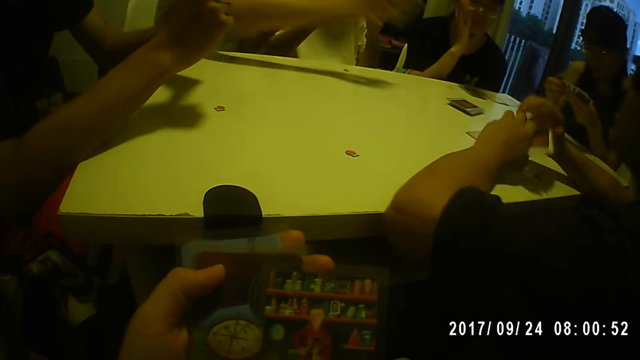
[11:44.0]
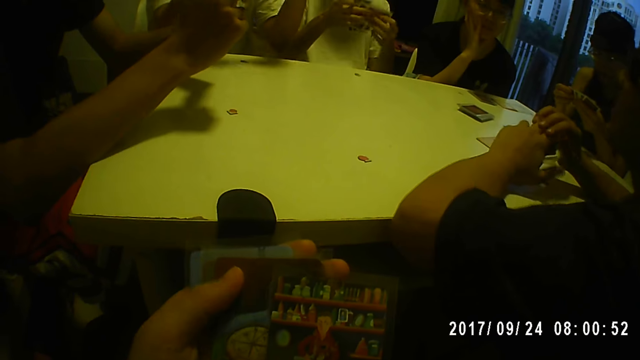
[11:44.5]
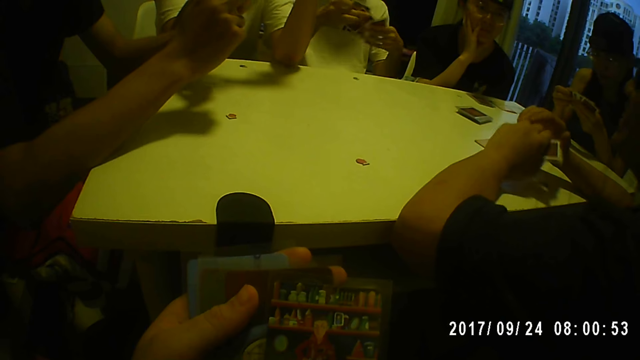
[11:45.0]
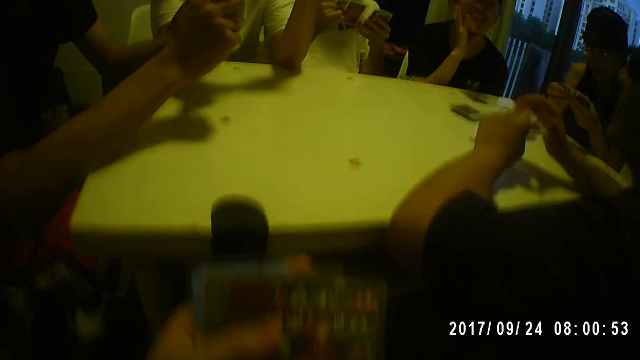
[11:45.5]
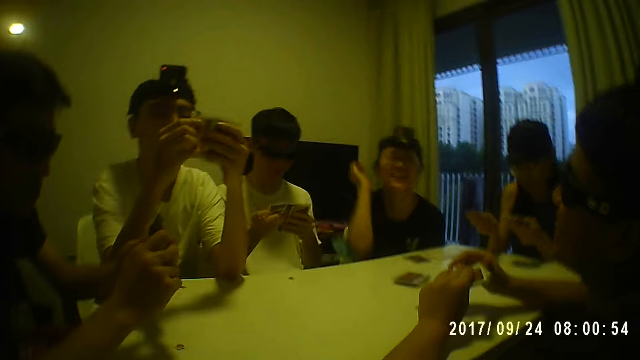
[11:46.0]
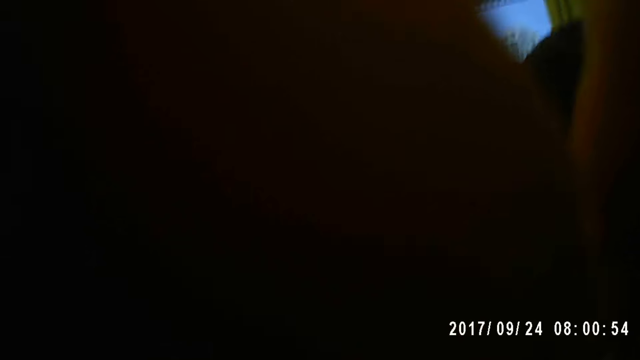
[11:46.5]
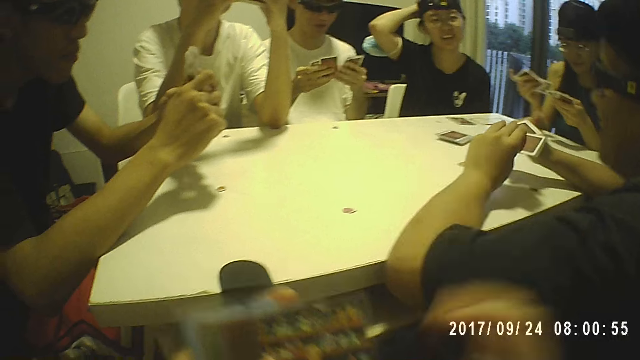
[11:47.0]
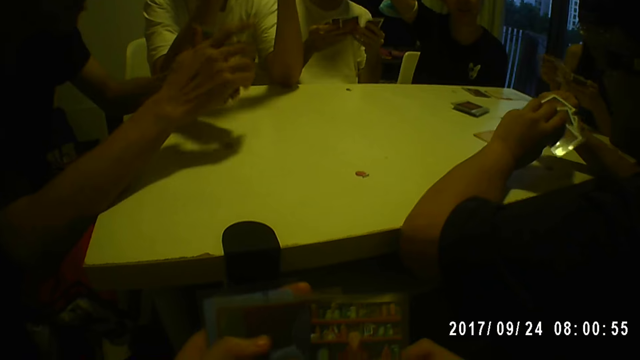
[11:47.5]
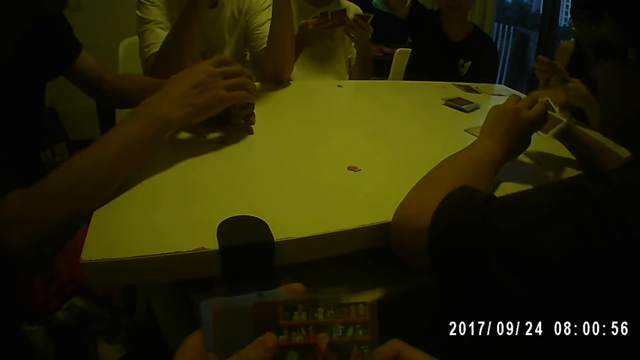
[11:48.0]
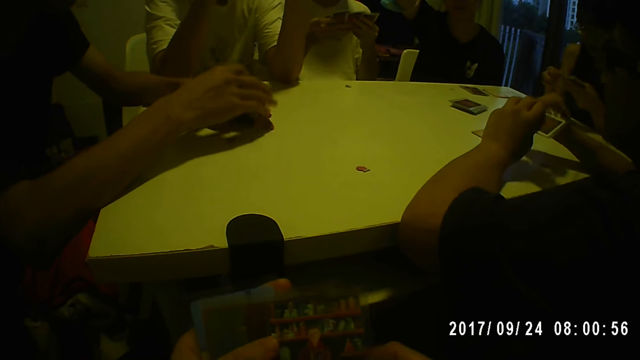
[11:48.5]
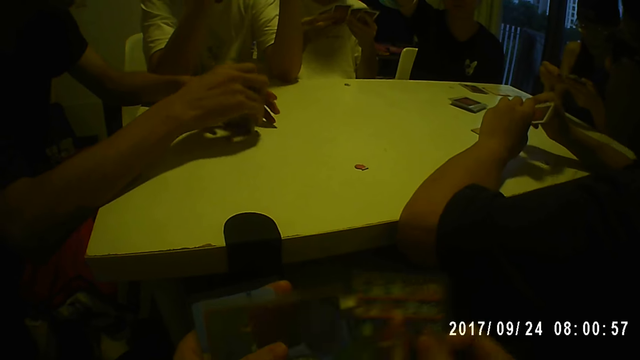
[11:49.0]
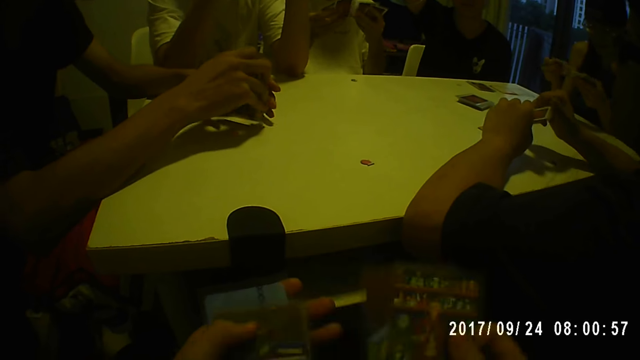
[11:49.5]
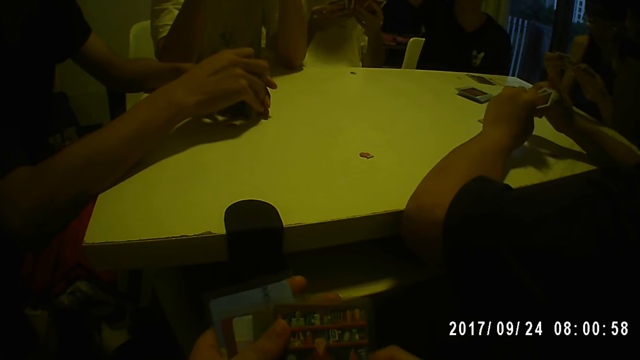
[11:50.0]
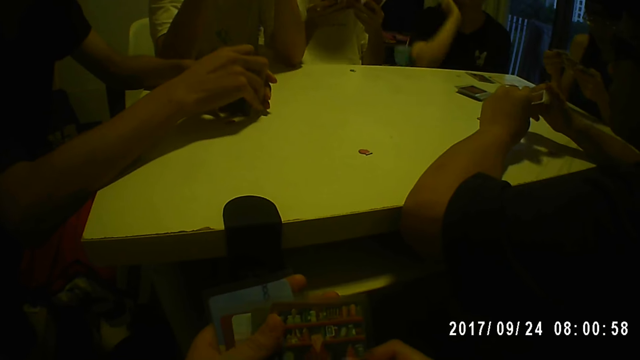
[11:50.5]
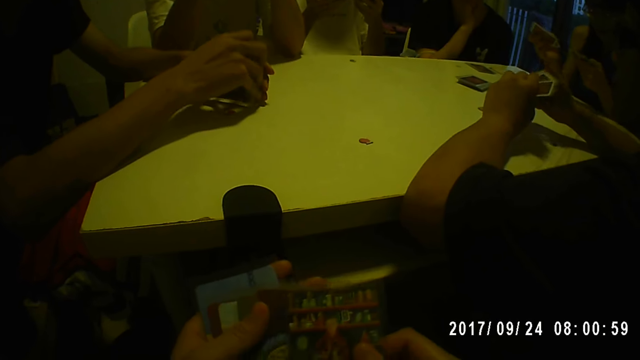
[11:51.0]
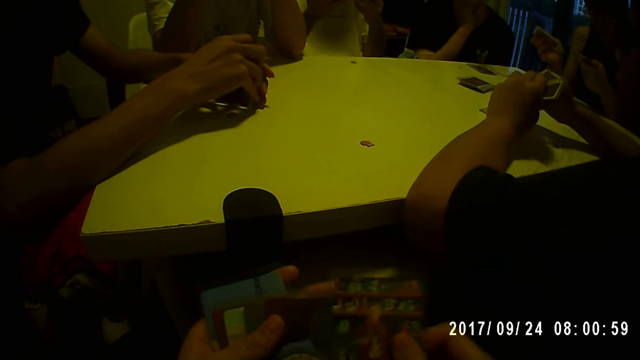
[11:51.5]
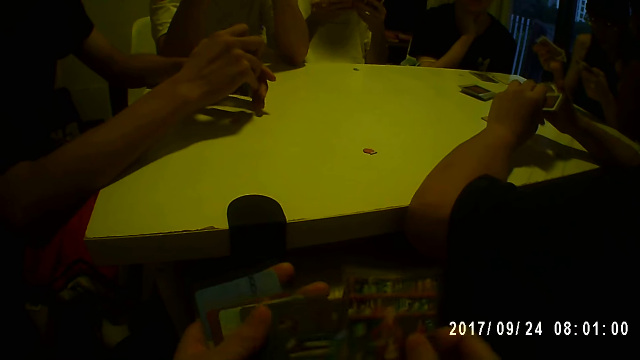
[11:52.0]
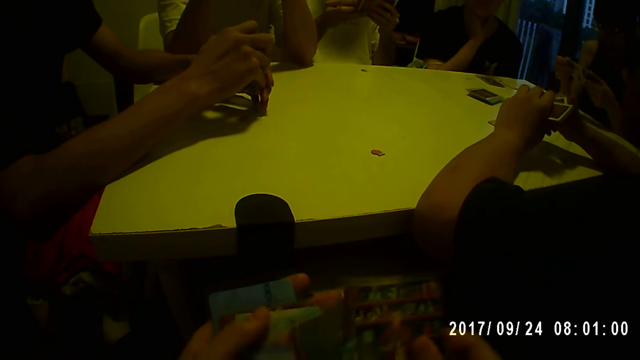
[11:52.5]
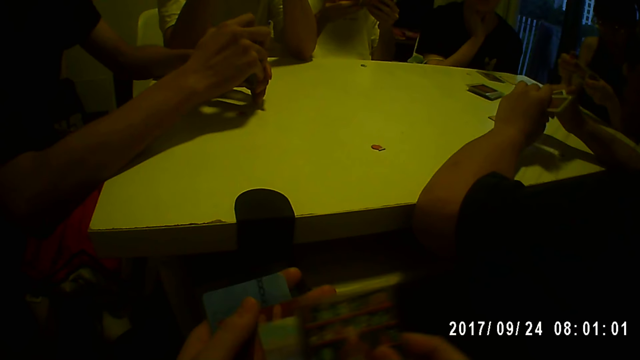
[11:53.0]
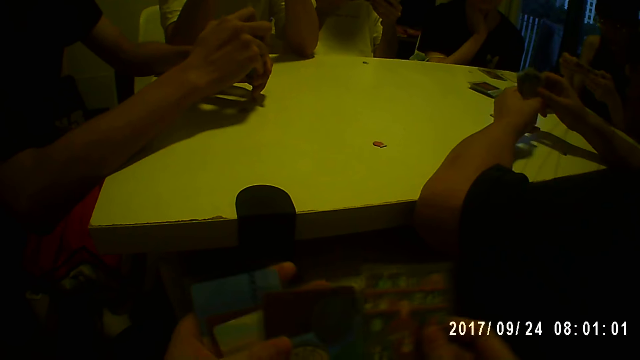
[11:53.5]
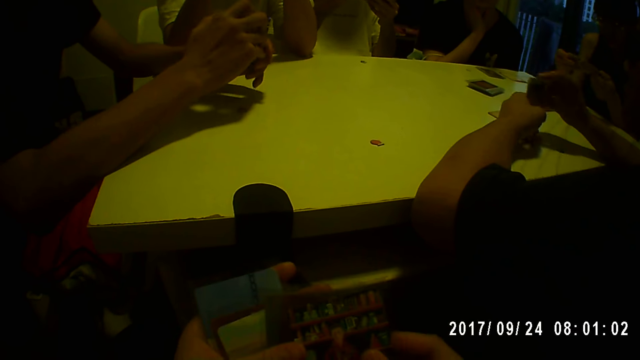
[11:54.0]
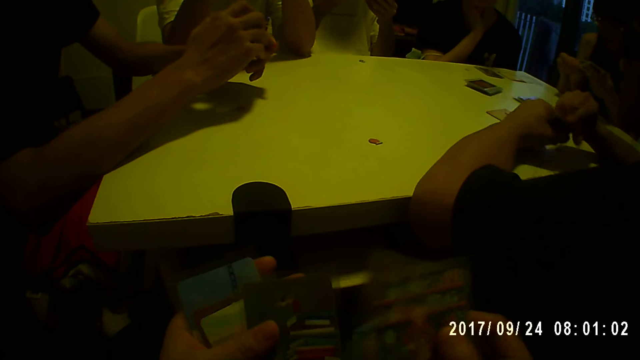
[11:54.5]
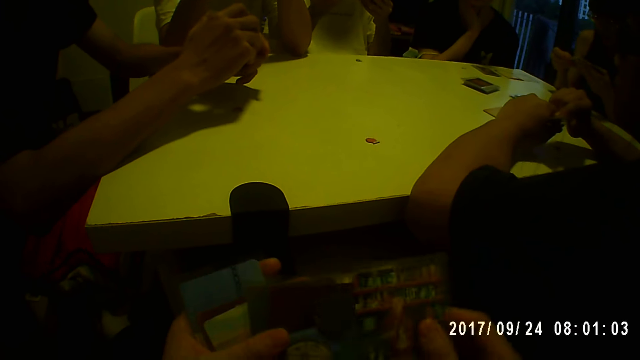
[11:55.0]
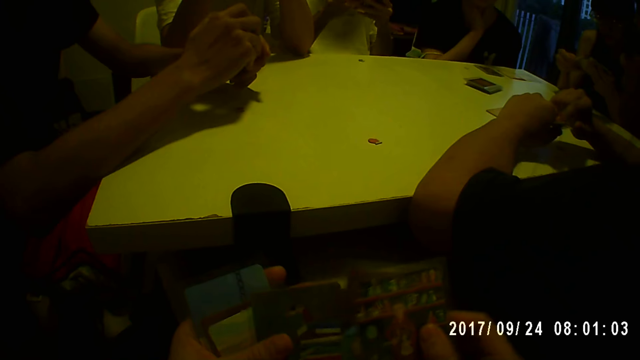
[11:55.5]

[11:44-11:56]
The camera wearer holds the card with her right hand. She checks the card. A woman sorts the cards with both hands. The camera wearer touches a camera on her head with her right hand. She looks around. Another woman touches her head with her right hand. The camera wearer sorts the cards with both hands. She checks the cards. A man hits the cards on the table with both hands. The other woman rests her chin on her right palm.

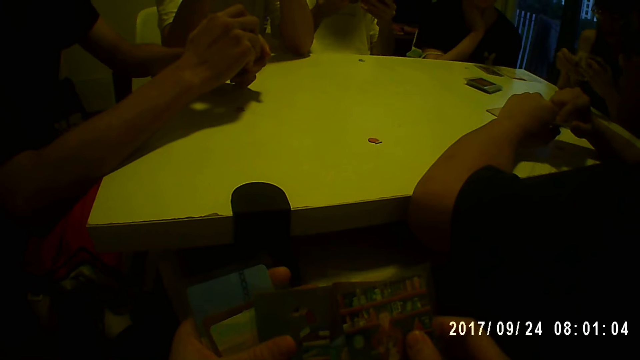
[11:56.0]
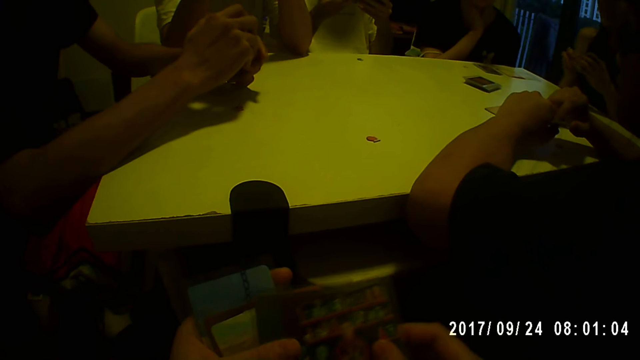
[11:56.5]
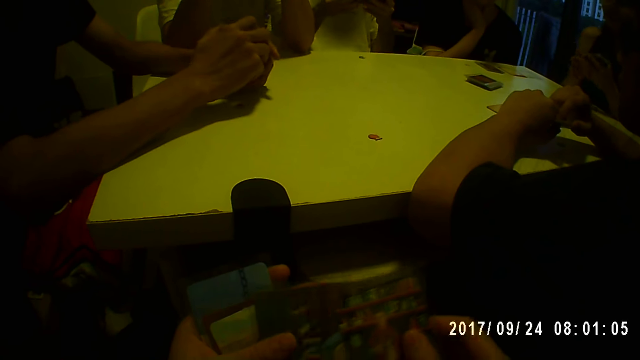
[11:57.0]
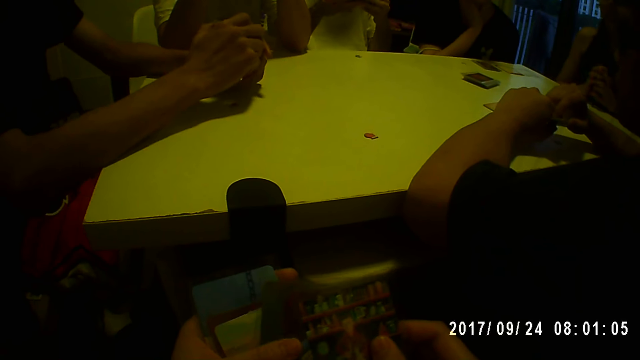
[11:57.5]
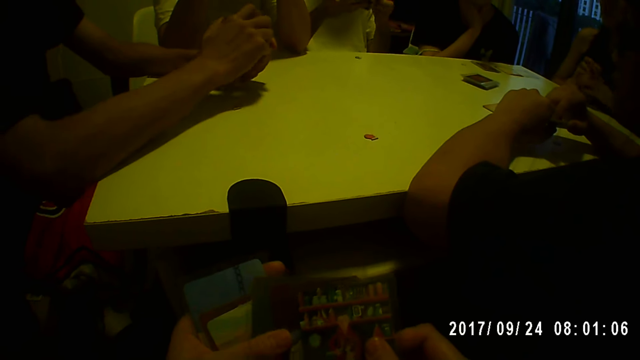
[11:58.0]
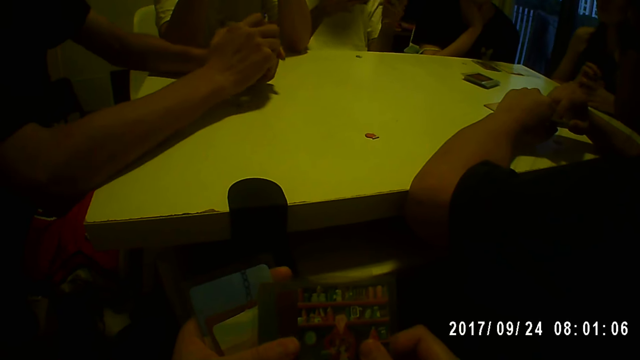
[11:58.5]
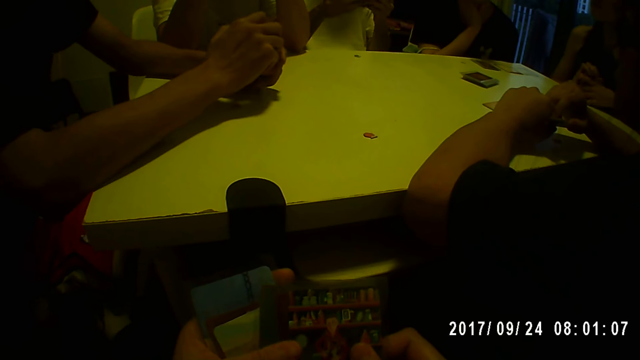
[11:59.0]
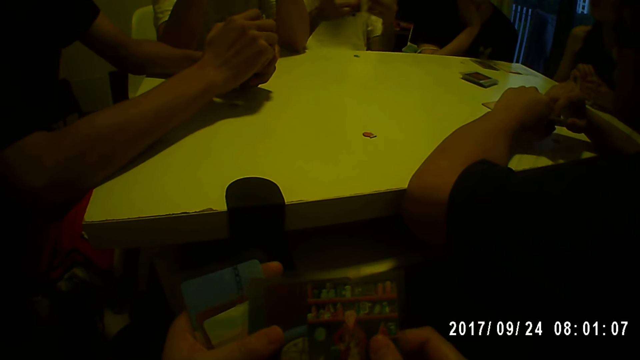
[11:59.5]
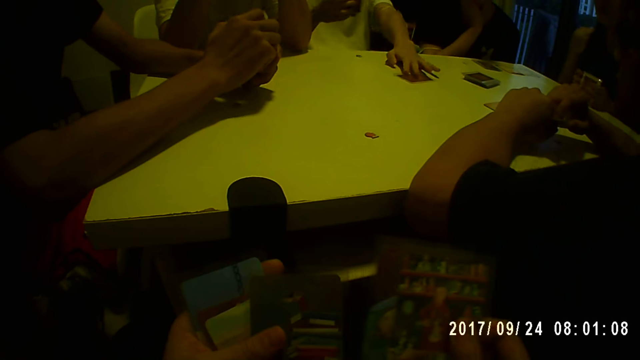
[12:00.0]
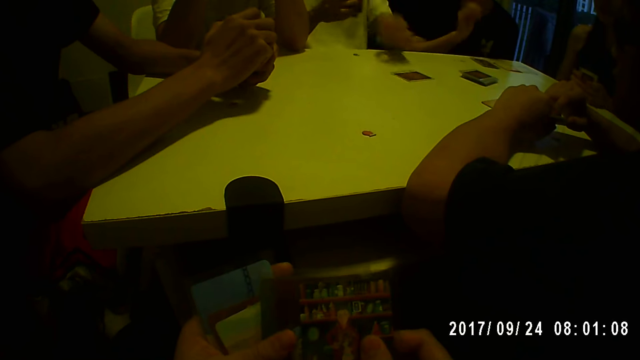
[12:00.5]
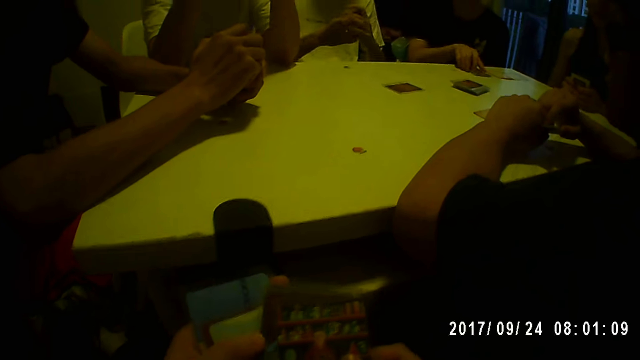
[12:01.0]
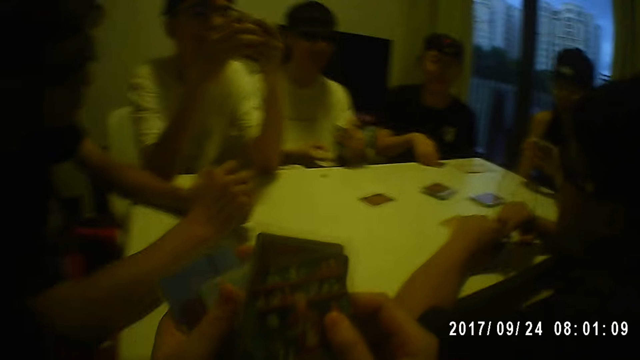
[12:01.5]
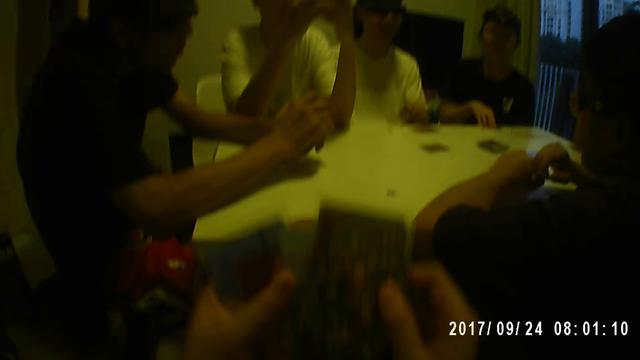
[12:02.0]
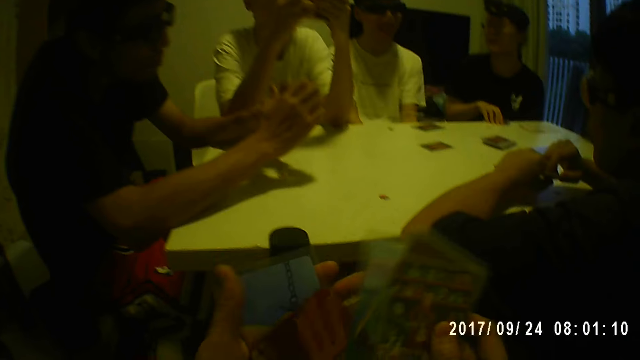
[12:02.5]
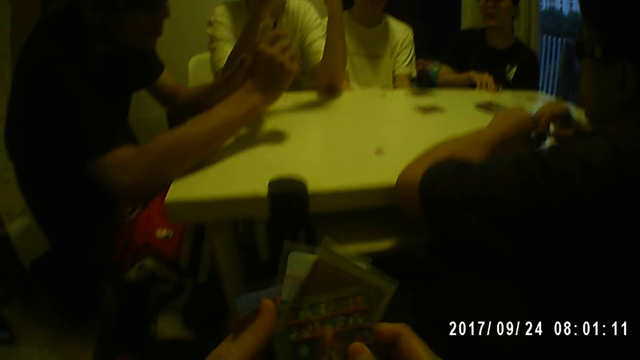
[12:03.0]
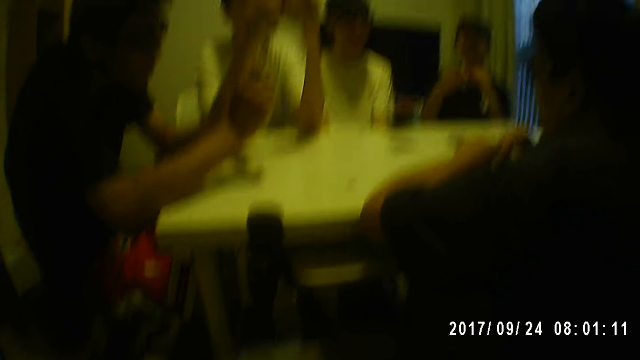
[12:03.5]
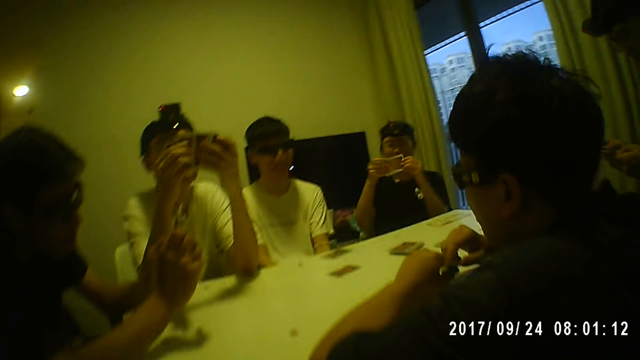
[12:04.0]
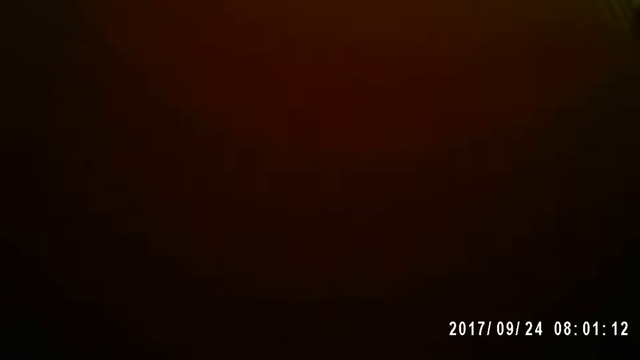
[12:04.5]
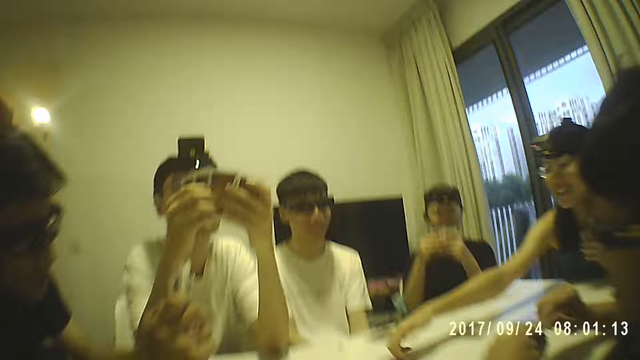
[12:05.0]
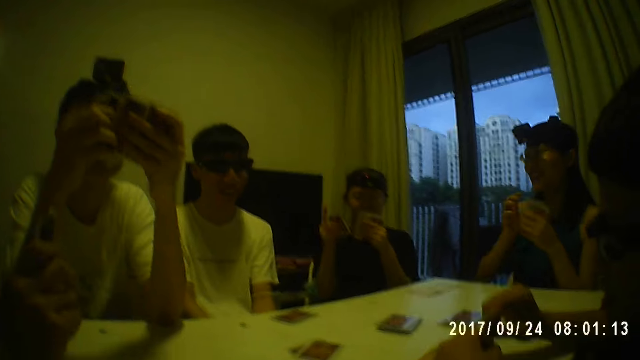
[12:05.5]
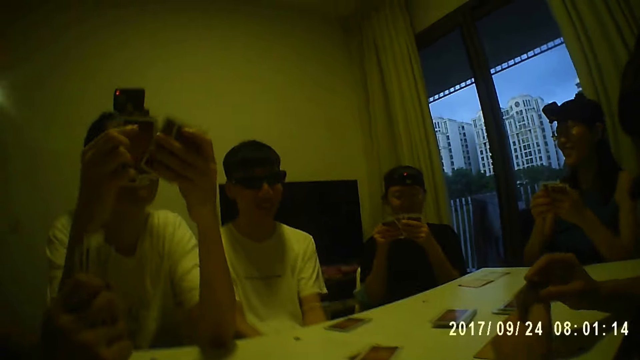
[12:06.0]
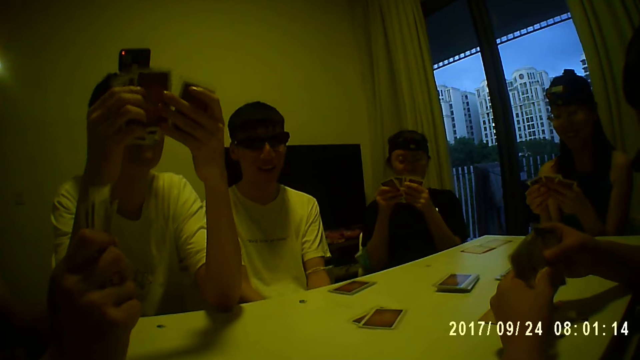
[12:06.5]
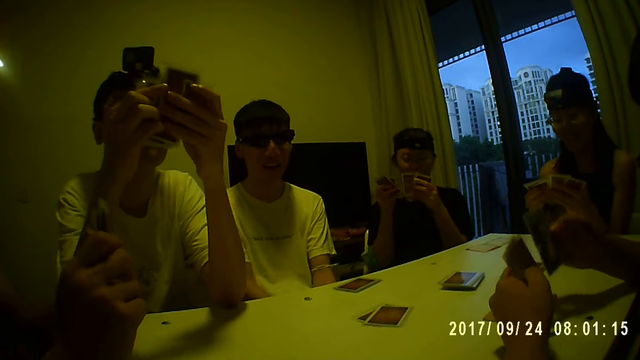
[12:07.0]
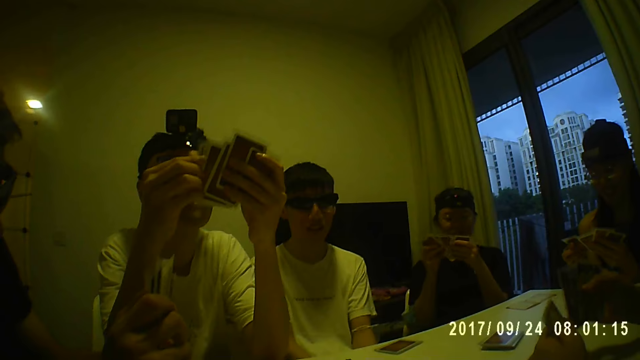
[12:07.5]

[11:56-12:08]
A man picks a card from the cards in his right hand with his left hand, places the card on the table with his left hand, and holds the cards with both hands. A woman picks the cards from the table with her right hand. The man holds the cards with his left hand and places the cards on the table with his left hand. The woman holds the cards with both hands. Another man sorts the cards with both hands. The camera wearer looks around. She touches the camera on her head with her right hand. Another woman touches a card on the table with her right hand. The first woman sorts the cards with both hands. The second woman sorts the cards with both hands. A third man sorts the cards with both hands.
